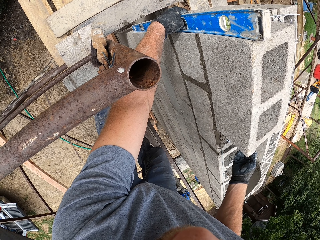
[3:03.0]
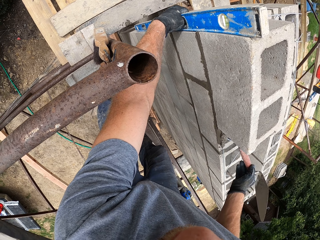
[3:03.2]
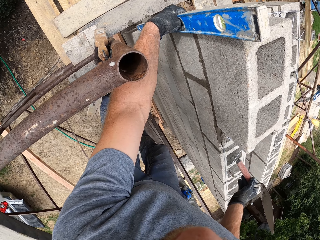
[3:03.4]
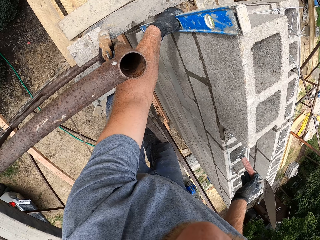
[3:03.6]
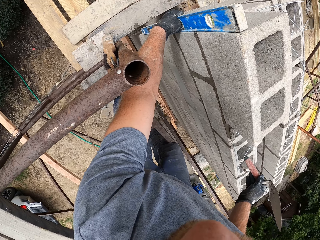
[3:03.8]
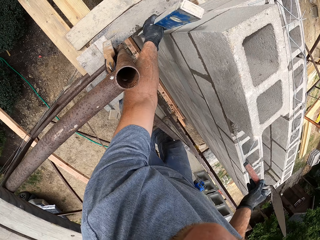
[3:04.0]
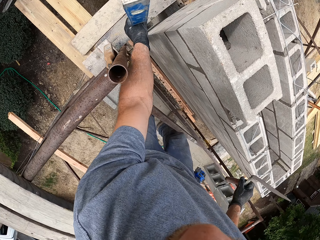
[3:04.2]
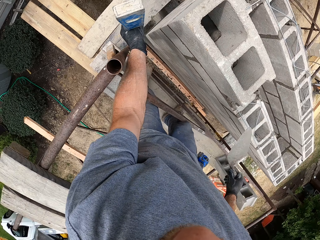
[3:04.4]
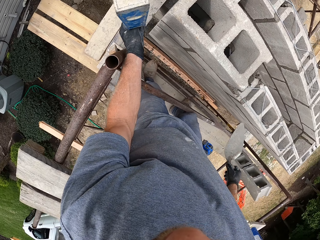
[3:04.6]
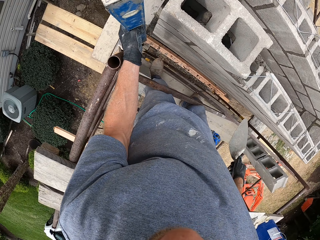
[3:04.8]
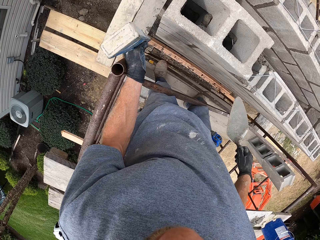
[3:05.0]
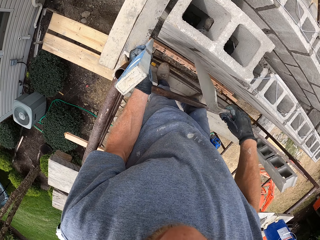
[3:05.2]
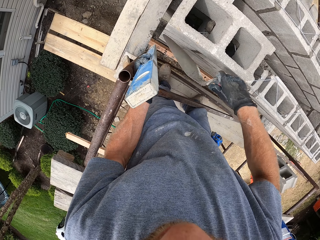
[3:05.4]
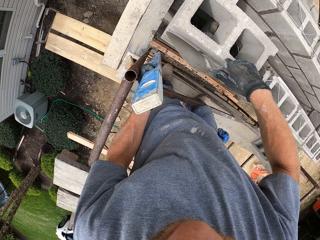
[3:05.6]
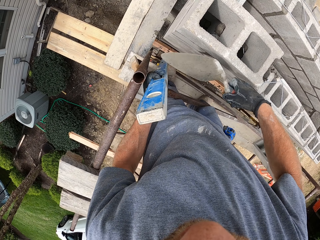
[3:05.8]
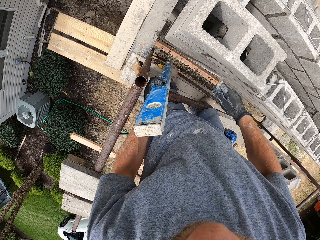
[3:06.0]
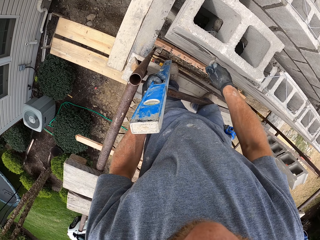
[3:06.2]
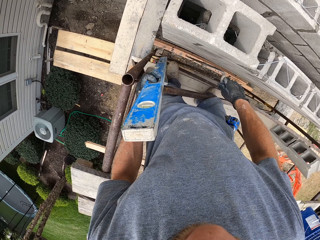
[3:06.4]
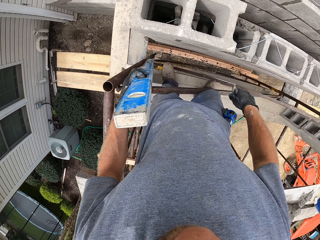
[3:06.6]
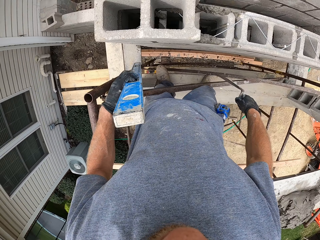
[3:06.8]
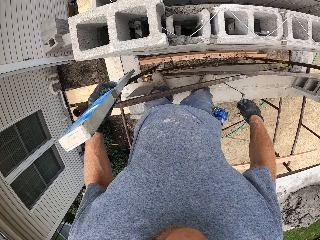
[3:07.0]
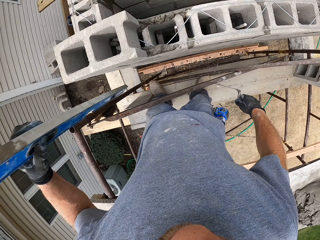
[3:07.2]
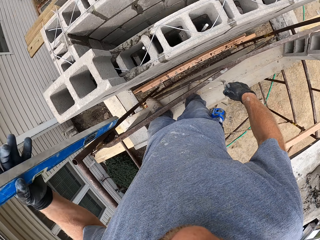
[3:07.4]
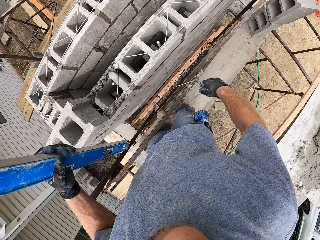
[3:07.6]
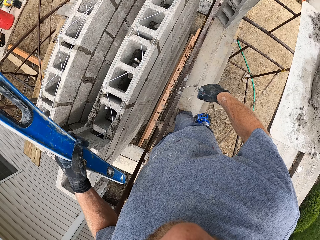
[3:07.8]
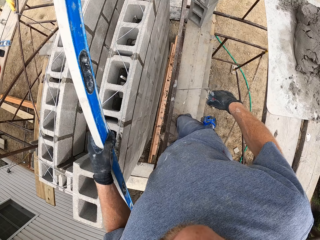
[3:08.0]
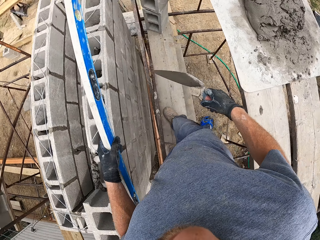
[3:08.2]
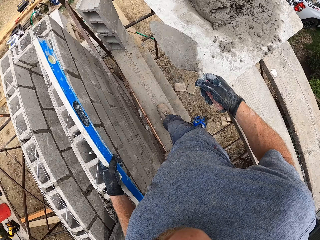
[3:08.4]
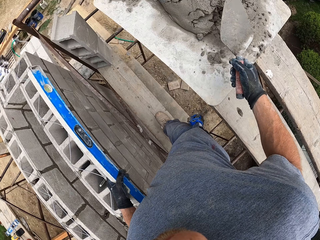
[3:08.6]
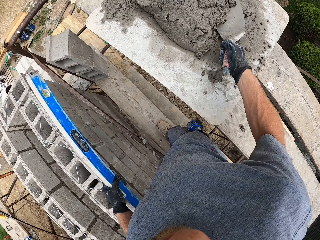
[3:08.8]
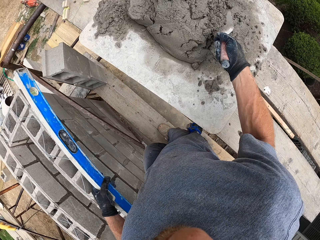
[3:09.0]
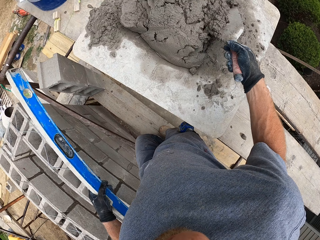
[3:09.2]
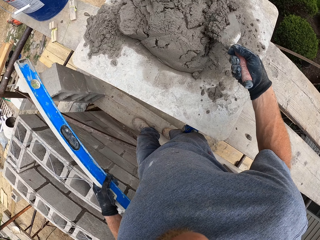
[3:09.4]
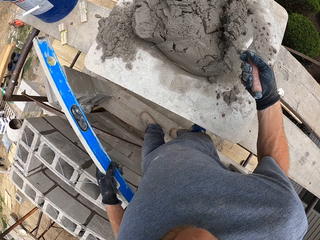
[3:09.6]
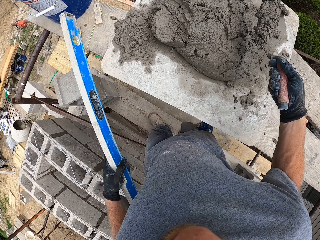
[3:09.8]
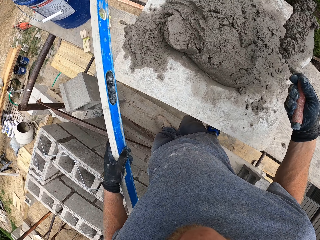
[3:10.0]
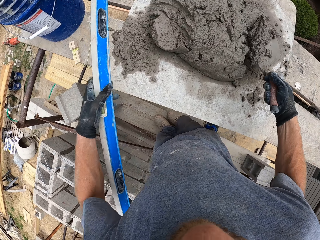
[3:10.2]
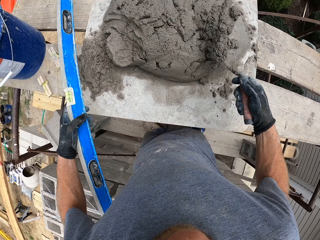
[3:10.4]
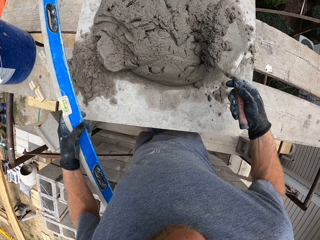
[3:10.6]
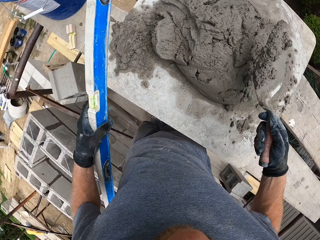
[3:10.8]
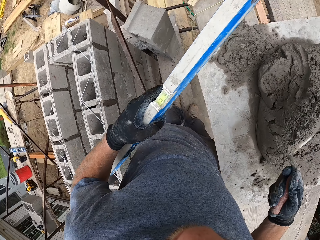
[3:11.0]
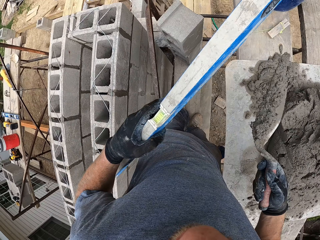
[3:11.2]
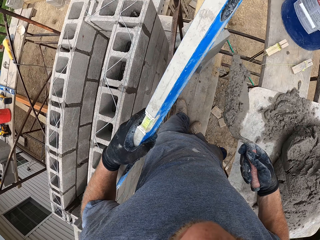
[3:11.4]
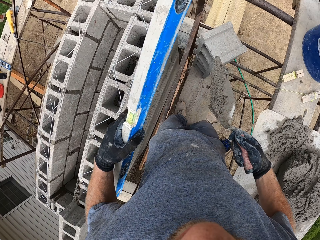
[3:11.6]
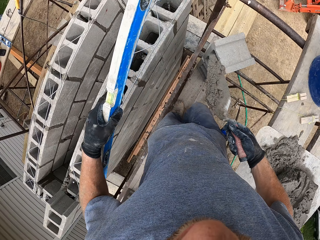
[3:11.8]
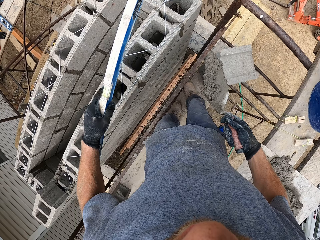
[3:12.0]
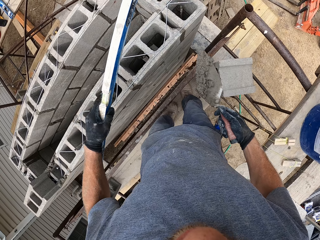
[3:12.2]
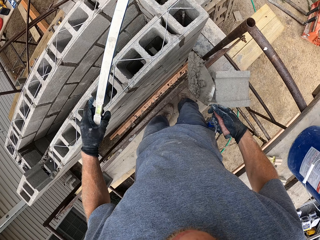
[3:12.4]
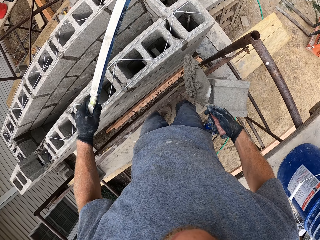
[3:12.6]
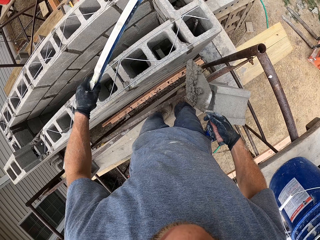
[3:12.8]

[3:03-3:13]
The camera wearer lifts the level. They scrape the side of the brick. They move the trowel over the concrete blocks. They scoop cement mortar with the trowel. They reduce the amount of cement mortar on the trowel. They move.

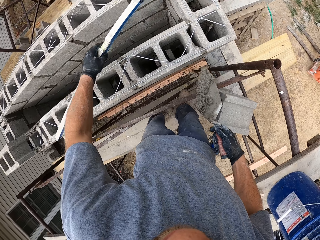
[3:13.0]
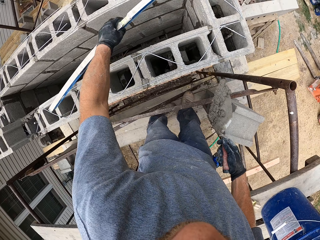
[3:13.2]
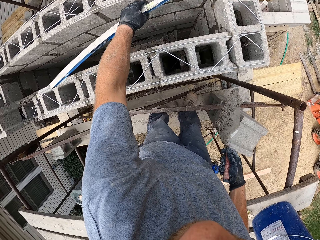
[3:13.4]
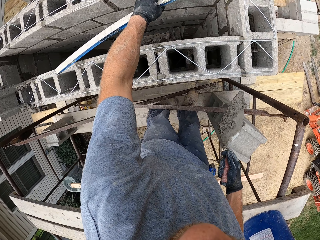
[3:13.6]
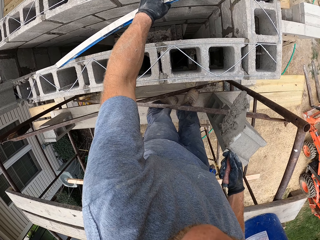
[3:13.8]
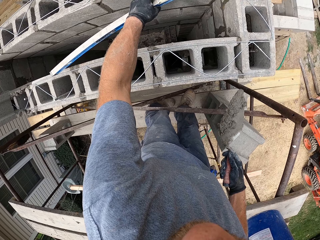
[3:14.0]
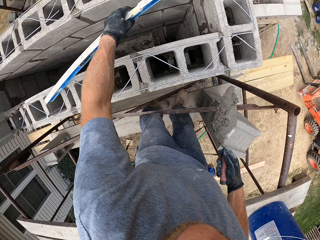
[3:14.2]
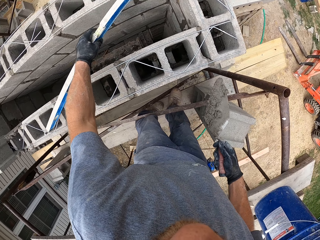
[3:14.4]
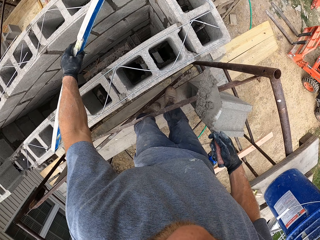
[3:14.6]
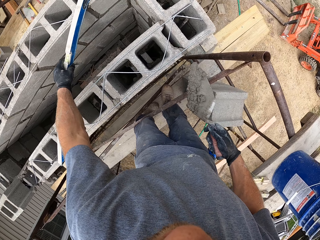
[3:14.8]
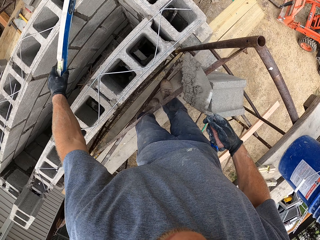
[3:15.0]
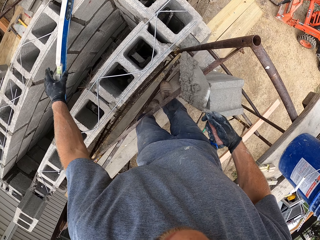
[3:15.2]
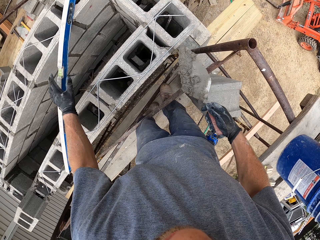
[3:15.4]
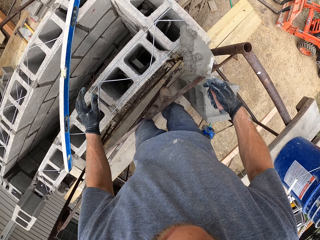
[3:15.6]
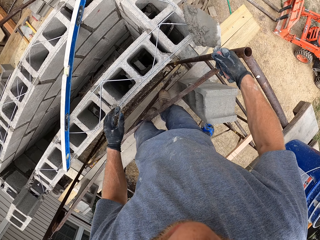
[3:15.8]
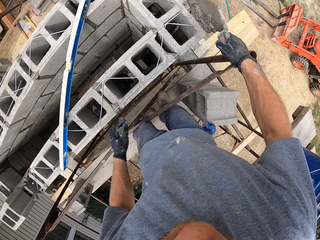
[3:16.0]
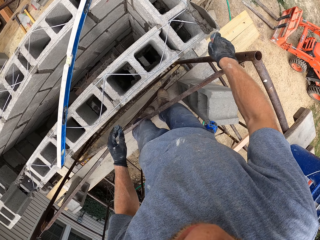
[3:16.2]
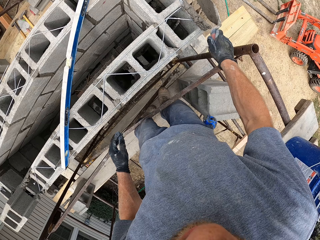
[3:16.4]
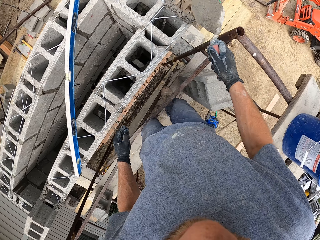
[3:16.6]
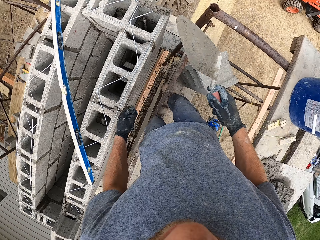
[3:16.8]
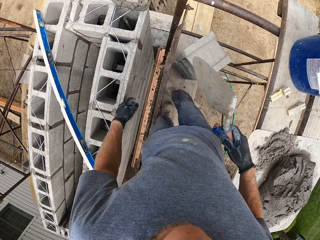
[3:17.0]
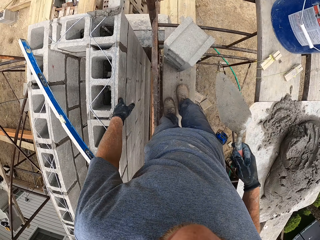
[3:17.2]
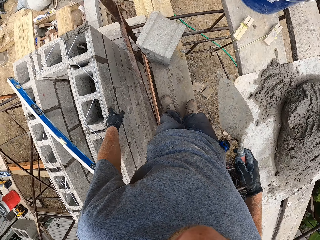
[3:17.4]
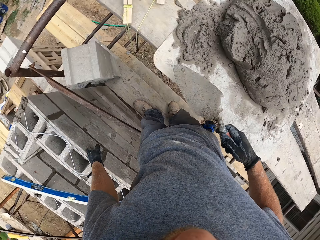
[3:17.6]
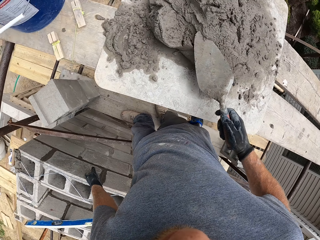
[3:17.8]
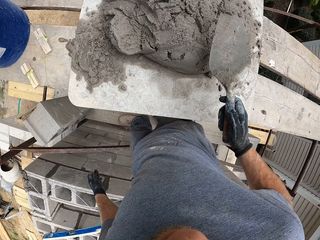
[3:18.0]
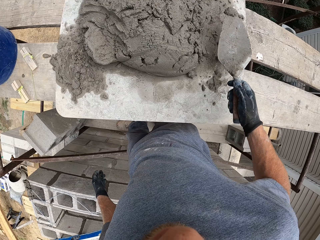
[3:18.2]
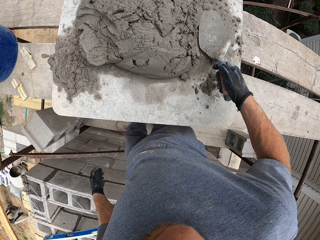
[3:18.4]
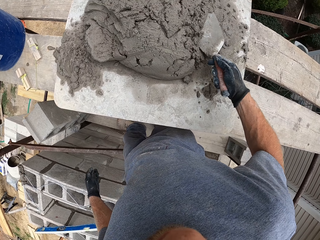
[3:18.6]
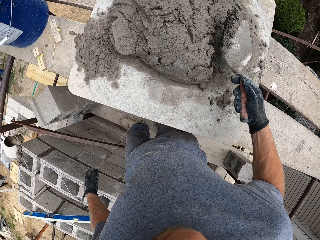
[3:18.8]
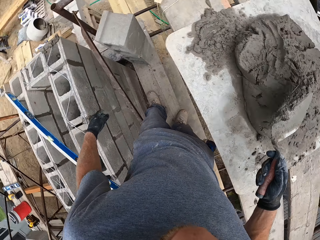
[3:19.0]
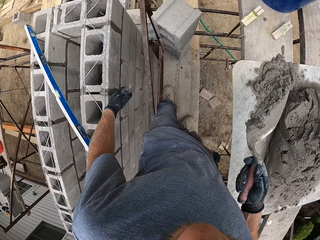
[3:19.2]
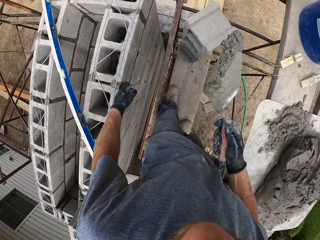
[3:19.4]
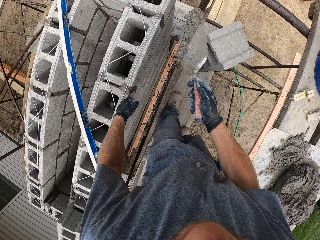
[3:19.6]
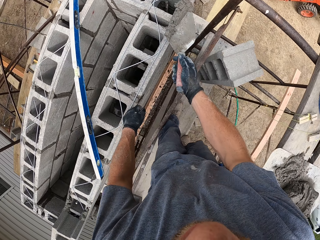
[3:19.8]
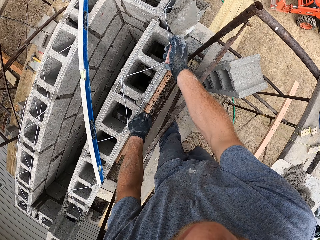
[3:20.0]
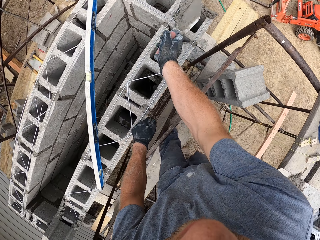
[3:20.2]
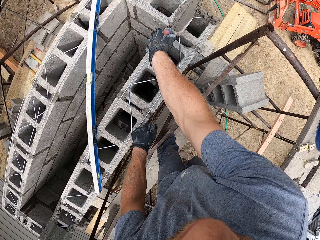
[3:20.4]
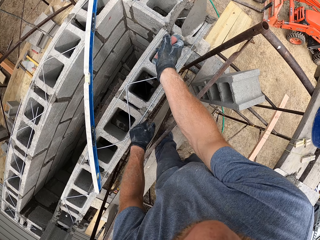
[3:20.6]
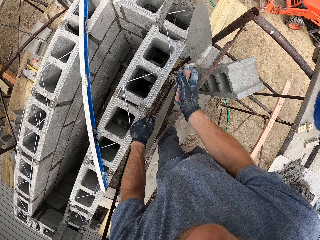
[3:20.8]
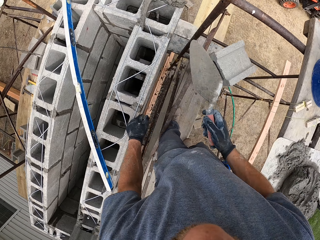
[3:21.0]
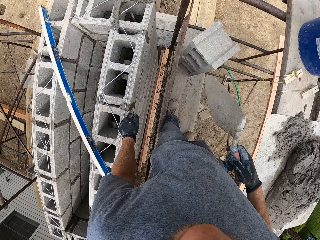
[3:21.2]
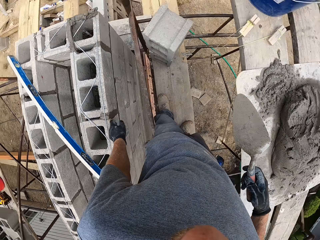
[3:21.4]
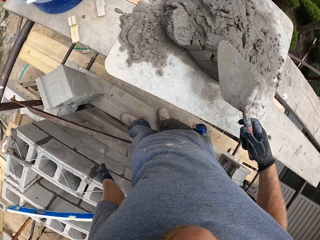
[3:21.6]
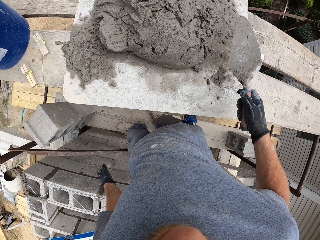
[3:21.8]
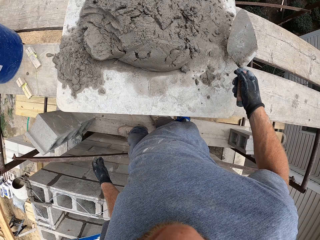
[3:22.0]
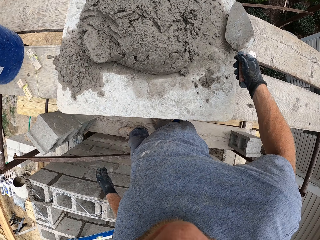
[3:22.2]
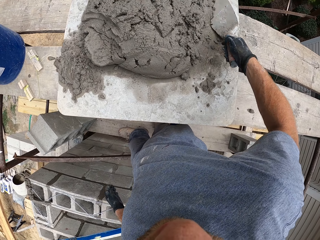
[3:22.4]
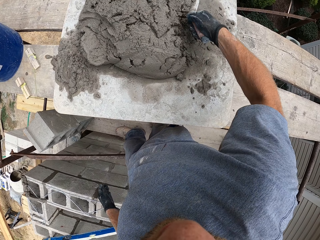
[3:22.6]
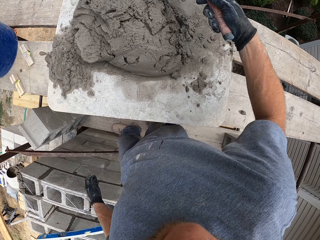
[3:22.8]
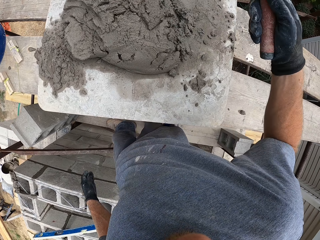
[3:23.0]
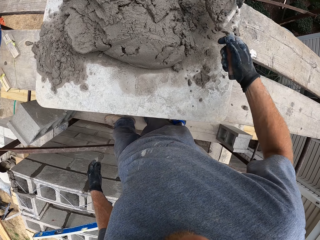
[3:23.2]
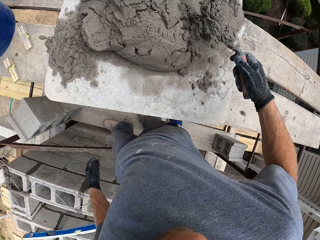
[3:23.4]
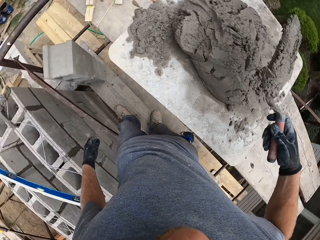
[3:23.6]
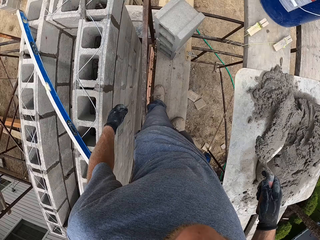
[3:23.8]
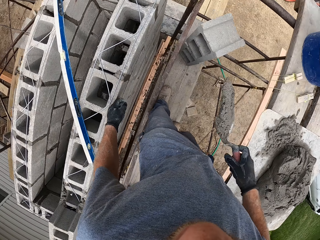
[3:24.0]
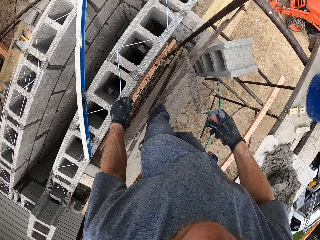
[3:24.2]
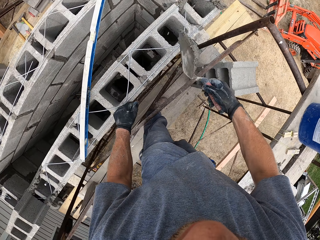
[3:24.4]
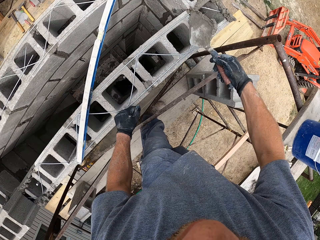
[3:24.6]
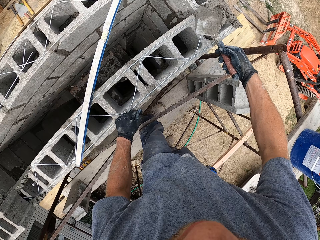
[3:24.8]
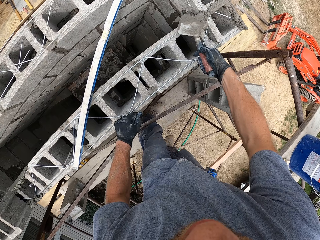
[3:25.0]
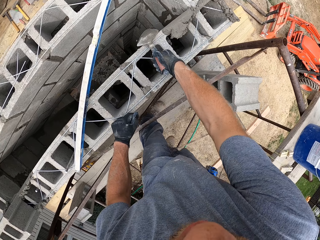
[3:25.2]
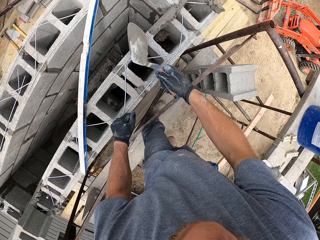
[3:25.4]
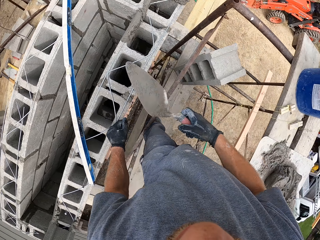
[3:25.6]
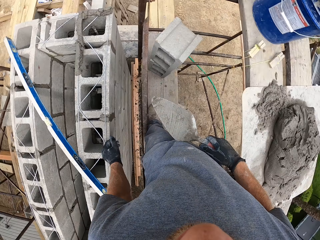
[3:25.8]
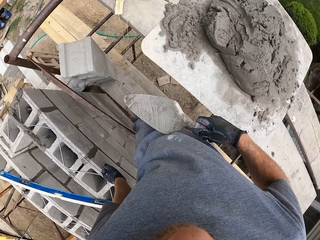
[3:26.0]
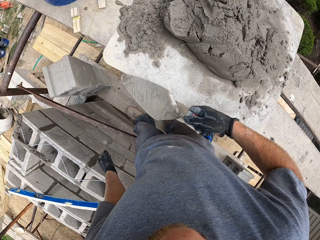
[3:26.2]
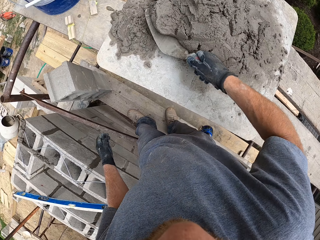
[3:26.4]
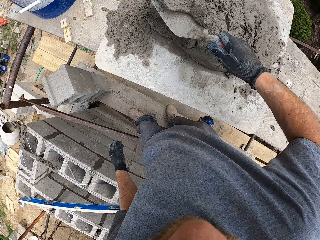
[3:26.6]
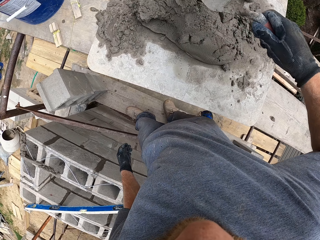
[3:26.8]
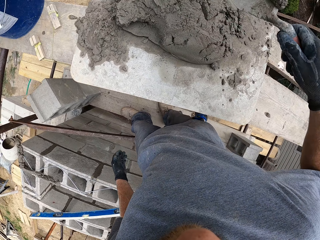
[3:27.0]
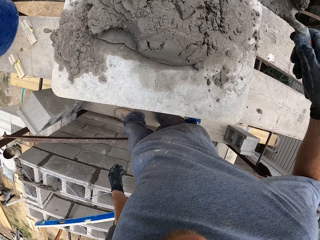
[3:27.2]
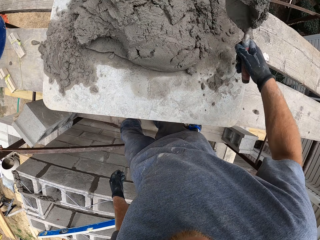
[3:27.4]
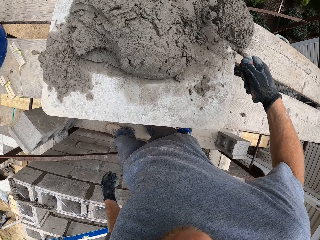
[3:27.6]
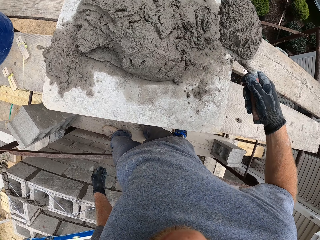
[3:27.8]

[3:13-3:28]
The camera wearer places the spirit level on some bricks. They apply the cement mortar to the side of the brick. They take another scoop of cement mortar. They apply the cement mortar to the brick. They take another scoop of cement mortar. They reduce the amount of cement mortar on the trowel. They apply the cement mortar to the brick. They take another scoop of cement mortar. They reduce the amount of cement mortar on the trowel.
